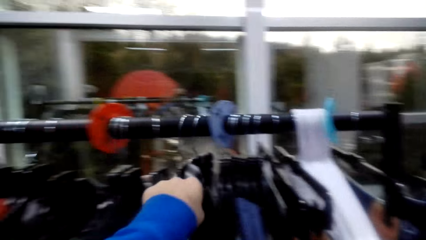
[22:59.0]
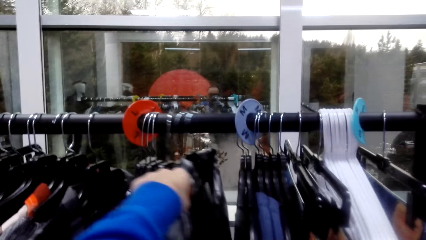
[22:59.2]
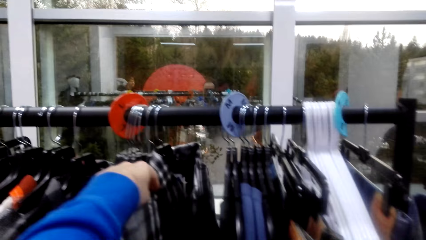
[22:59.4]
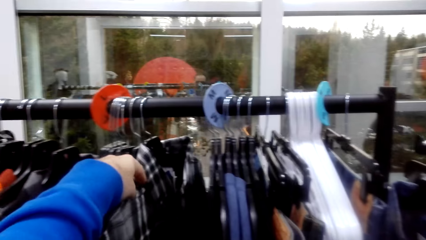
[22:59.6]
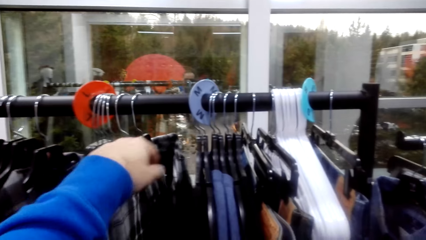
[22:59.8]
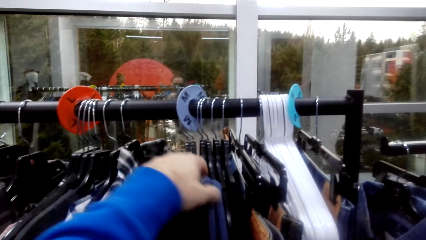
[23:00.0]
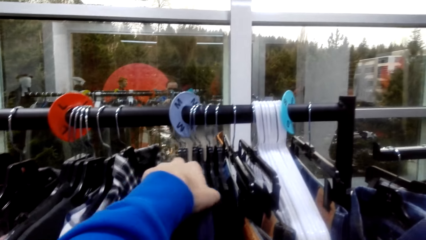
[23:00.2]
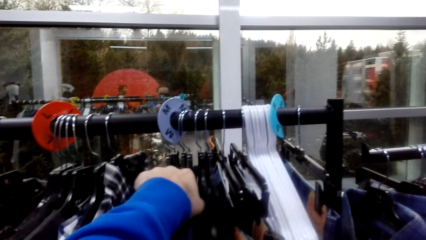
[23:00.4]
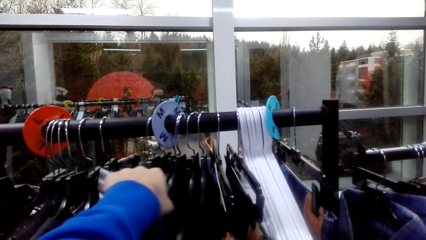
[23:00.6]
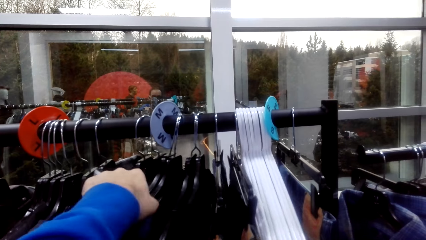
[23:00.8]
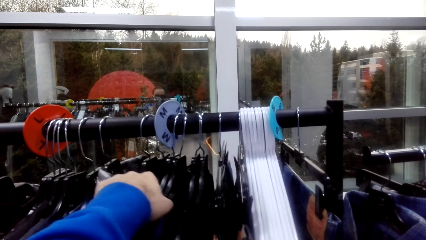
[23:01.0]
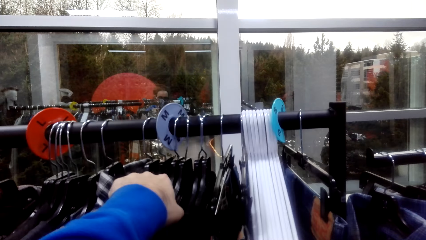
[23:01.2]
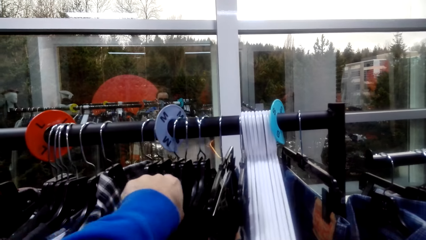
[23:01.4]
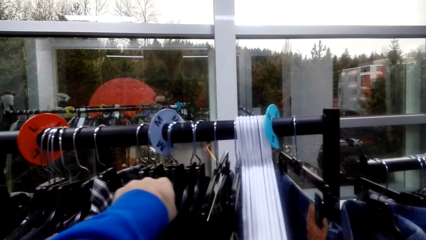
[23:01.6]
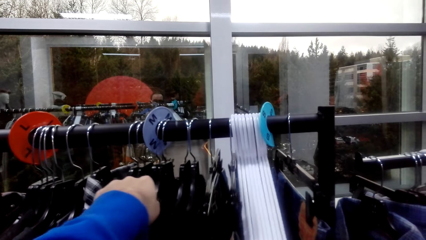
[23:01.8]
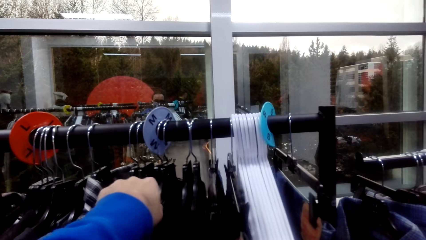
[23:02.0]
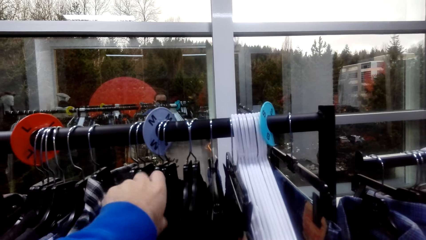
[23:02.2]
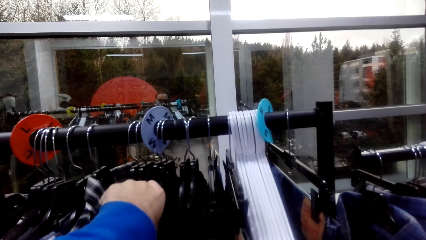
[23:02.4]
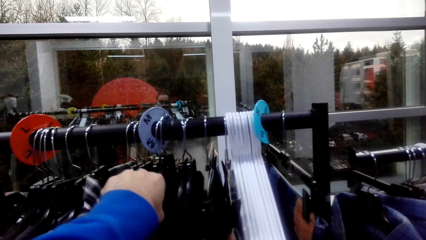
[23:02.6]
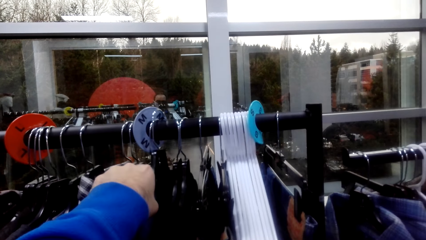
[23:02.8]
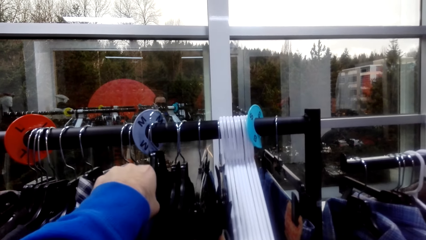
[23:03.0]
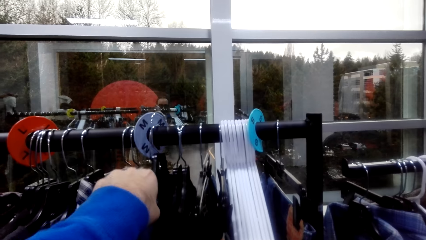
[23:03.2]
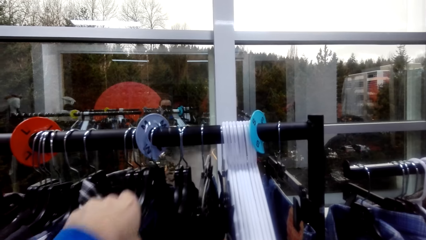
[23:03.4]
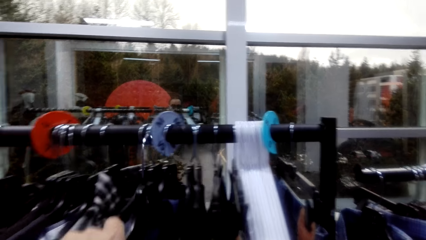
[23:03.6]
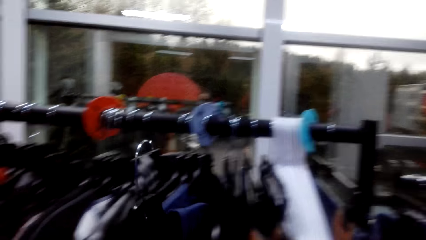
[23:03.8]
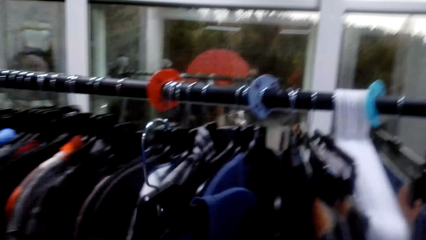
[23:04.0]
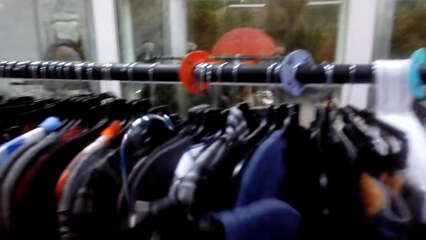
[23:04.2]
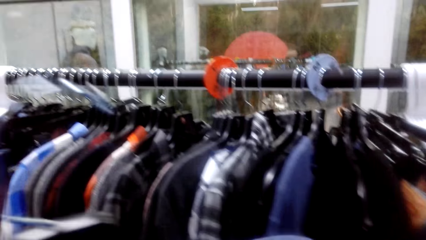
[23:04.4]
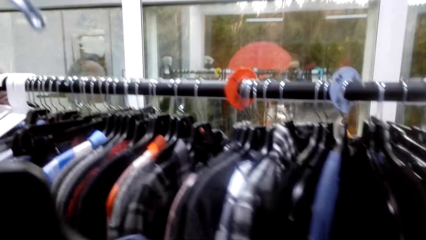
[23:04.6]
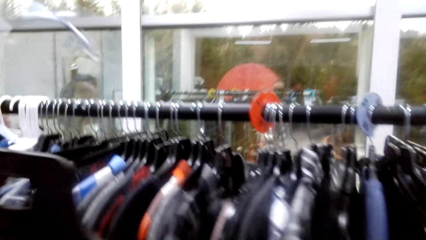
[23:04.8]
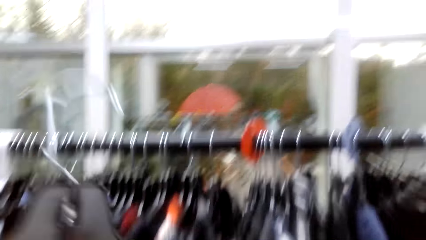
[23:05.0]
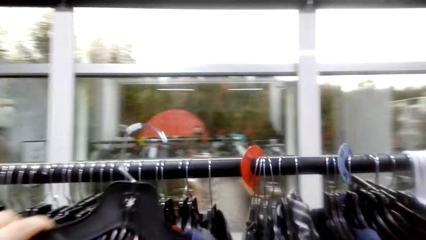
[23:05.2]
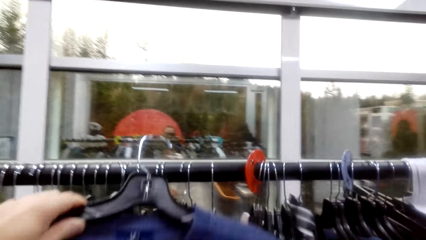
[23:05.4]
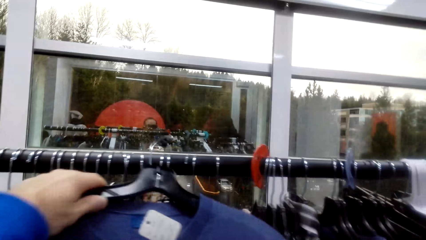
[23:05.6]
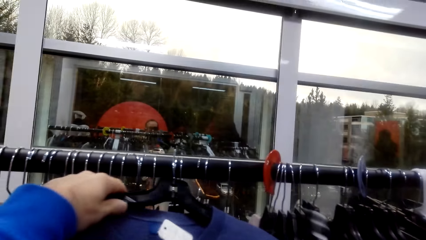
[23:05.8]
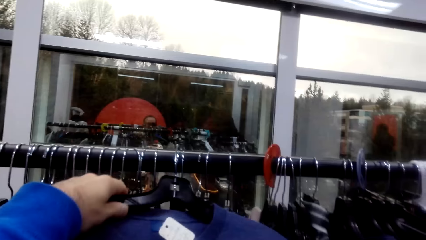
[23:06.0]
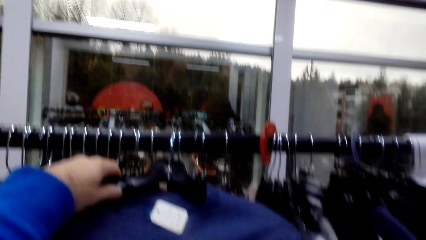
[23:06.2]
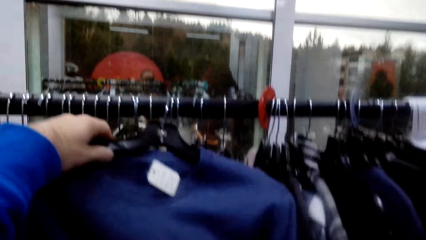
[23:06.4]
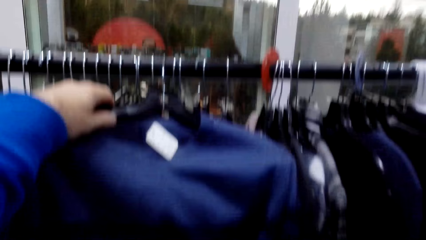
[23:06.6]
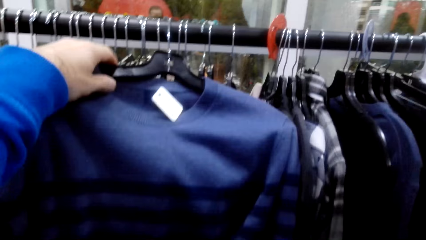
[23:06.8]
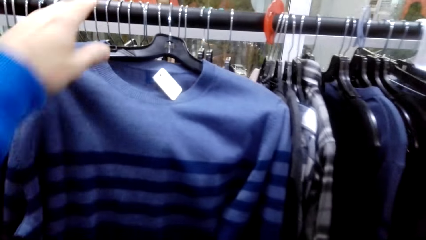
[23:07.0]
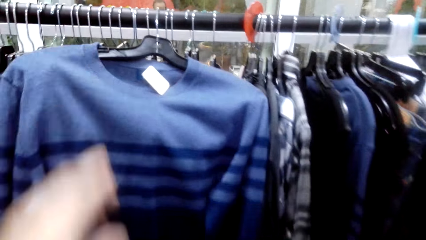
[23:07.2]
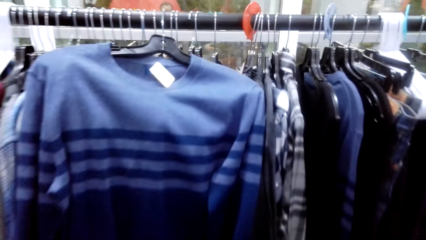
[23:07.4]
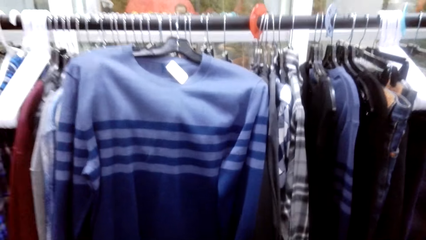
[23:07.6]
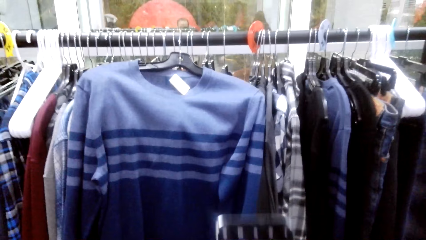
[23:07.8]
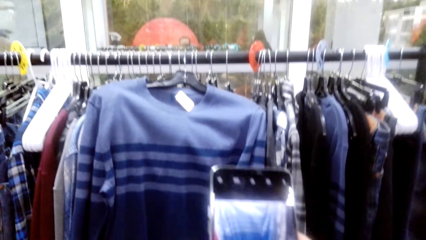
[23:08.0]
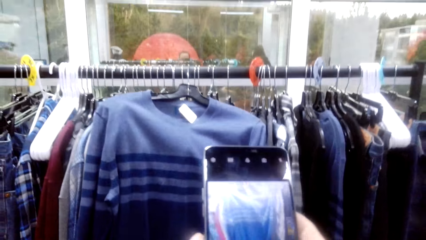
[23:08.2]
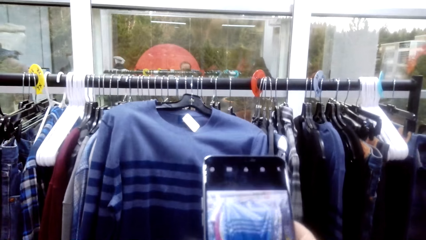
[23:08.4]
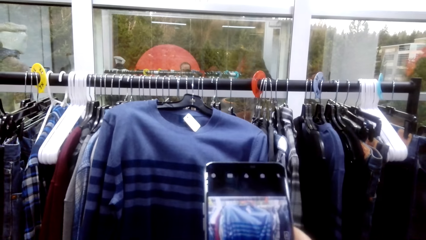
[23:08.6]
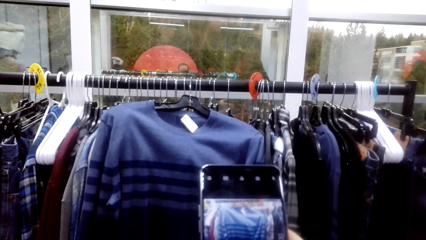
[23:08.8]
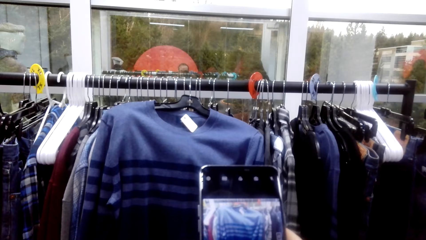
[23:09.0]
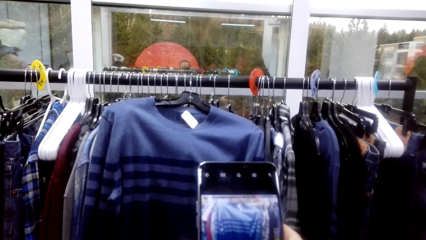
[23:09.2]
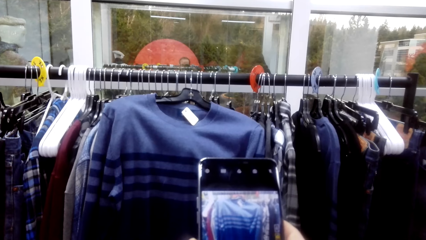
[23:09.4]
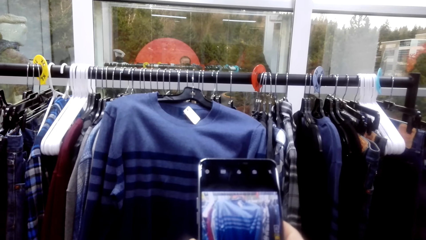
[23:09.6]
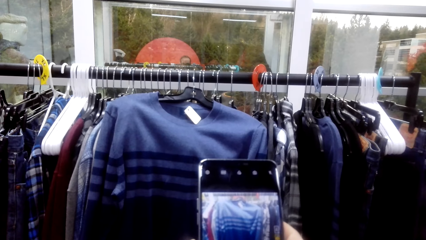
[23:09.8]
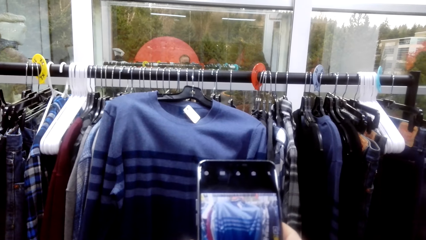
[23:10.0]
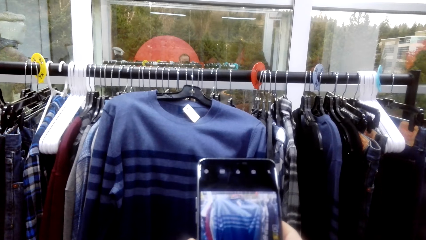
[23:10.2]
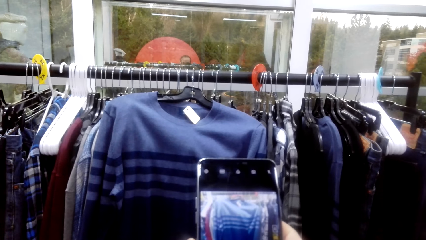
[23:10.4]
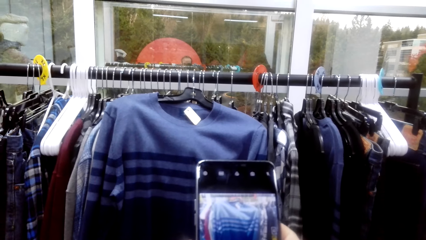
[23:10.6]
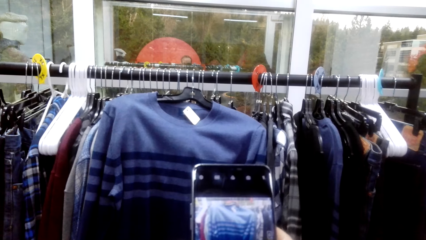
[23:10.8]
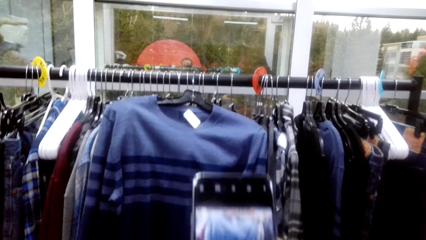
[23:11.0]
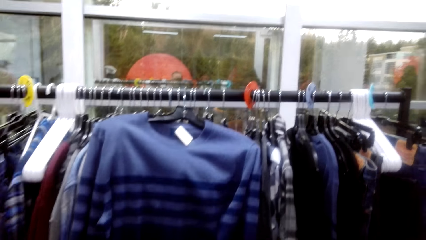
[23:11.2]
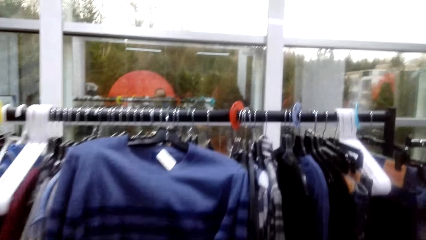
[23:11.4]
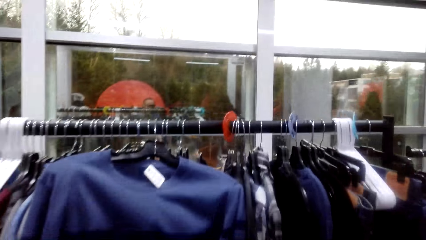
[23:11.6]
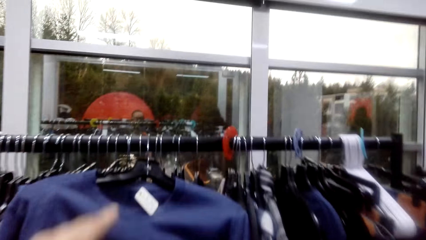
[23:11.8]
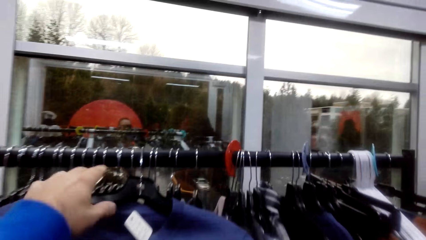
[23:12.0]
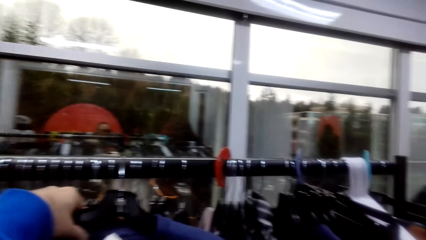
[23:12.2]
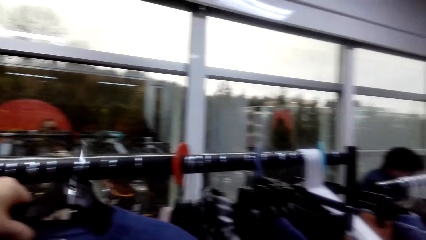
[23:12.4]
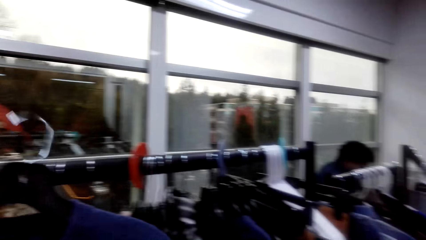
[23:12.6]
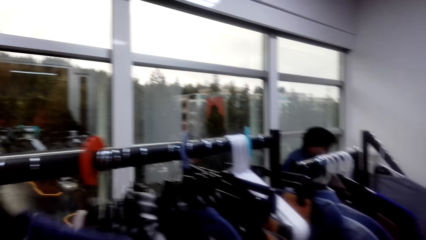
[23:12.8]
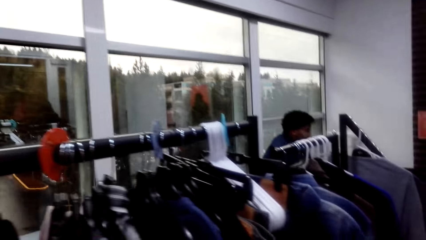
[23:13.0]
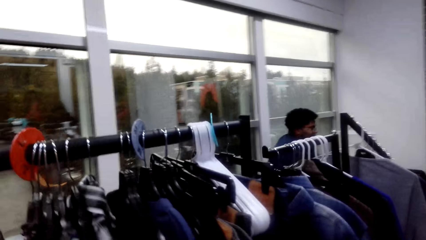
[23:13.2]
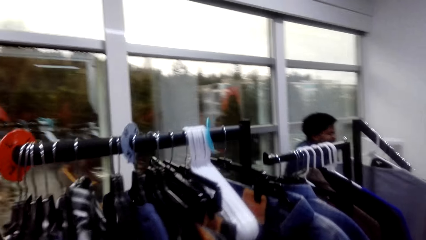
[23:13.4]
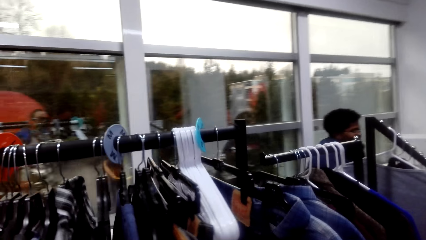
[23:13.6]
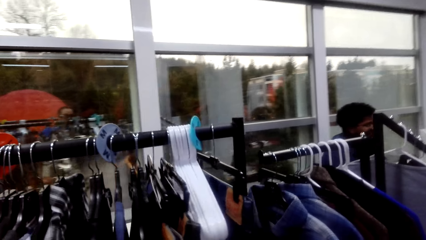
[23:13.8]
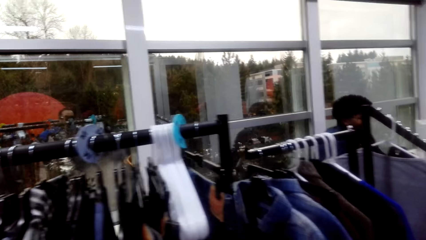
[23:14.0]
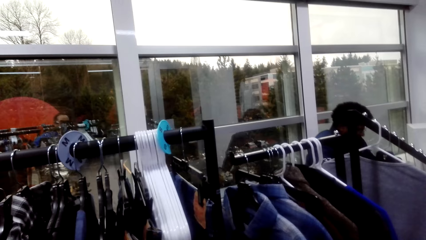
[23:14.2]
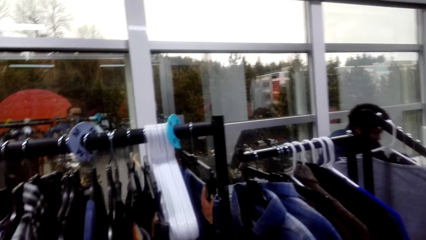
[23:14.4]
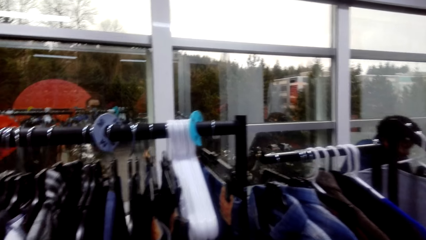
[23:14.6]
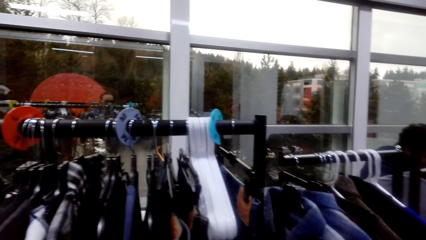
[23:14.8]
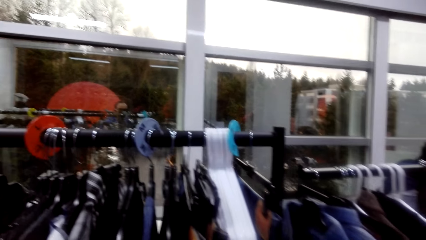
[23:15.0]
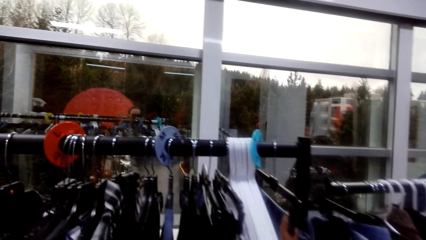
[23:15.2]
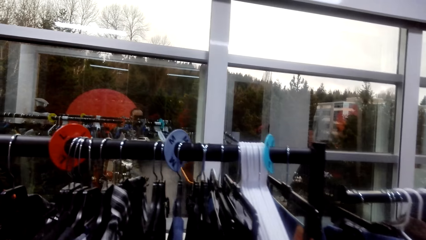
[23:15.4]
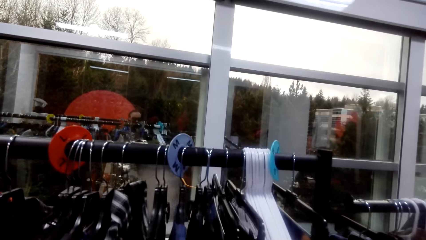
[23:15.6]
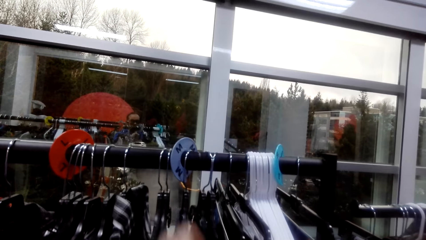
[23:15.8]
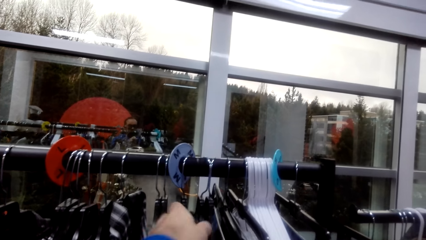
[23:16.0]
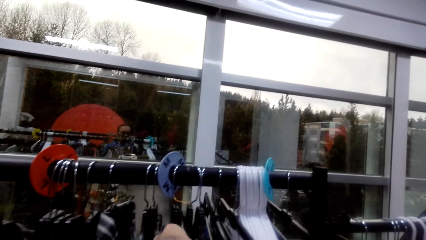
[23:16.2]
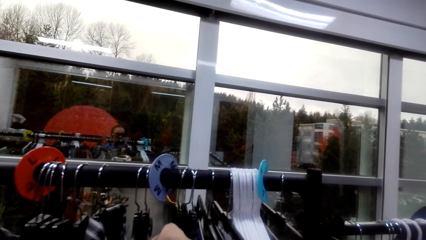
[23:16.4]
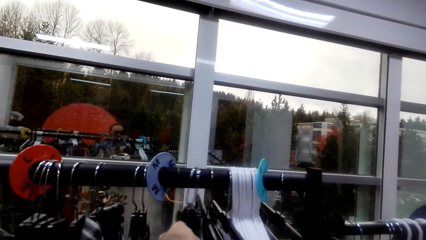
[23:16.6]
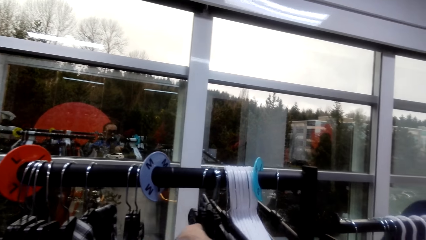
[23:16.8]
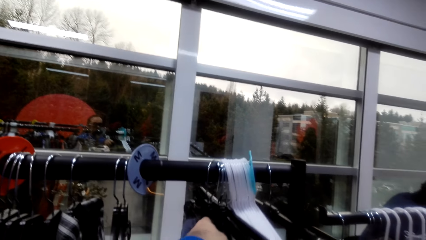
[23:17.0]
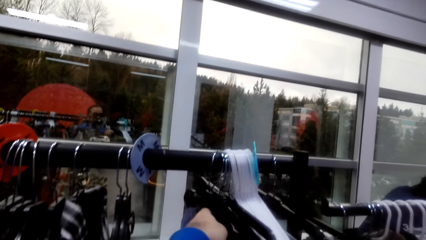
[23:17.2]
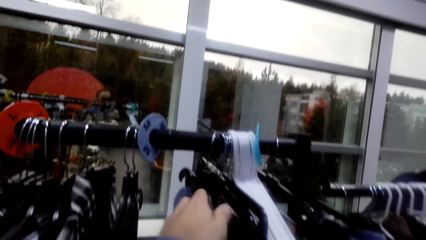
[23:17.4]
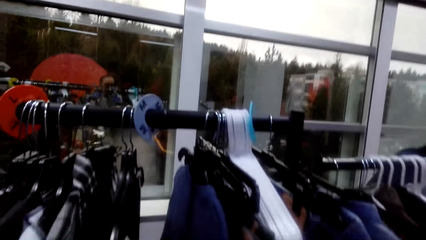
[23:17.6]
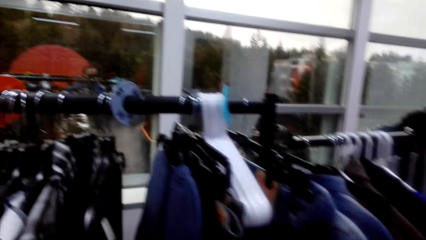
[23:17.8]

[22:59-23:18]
The camera wearer looks at the clothes. They pick clothes from the hanger. They take a picture. They look around.
